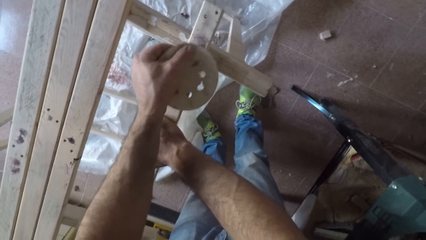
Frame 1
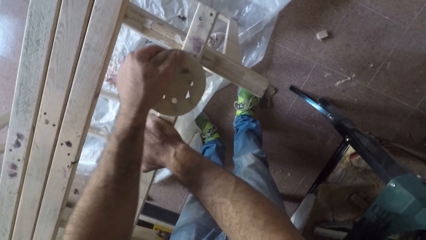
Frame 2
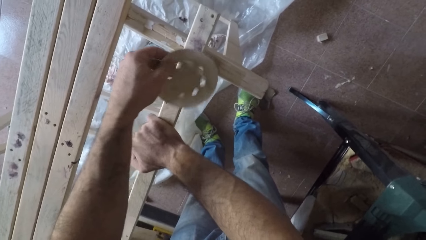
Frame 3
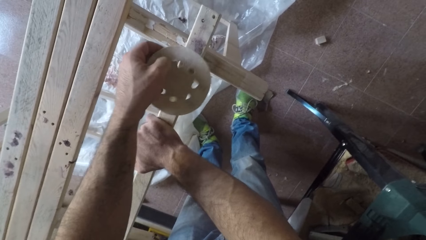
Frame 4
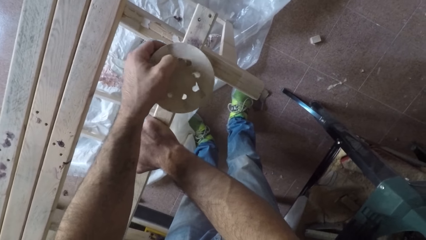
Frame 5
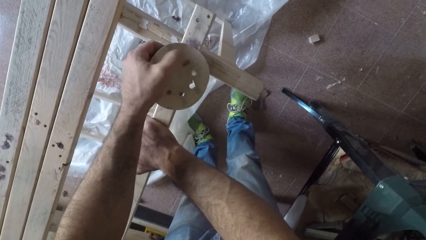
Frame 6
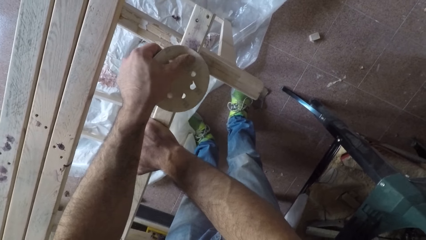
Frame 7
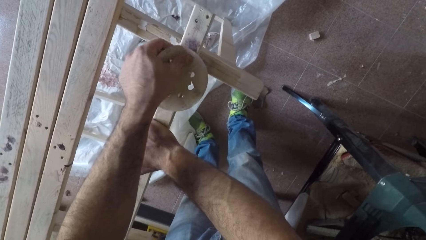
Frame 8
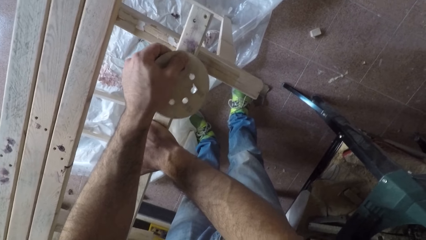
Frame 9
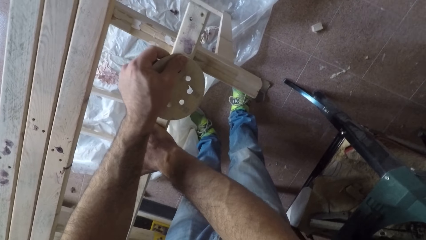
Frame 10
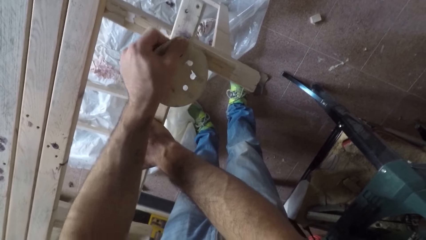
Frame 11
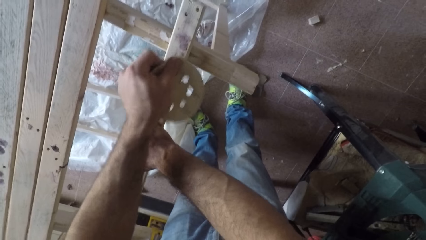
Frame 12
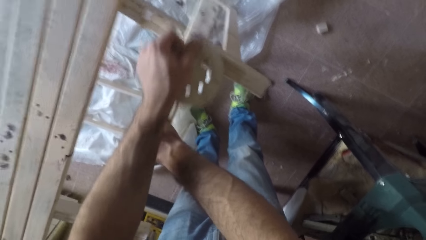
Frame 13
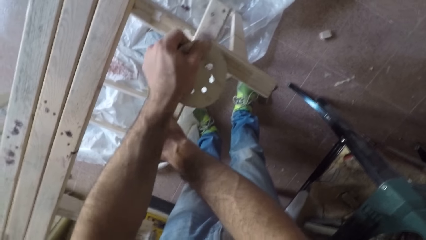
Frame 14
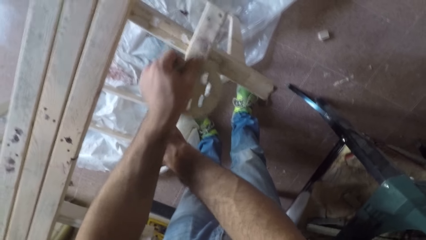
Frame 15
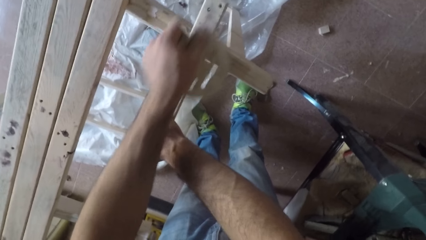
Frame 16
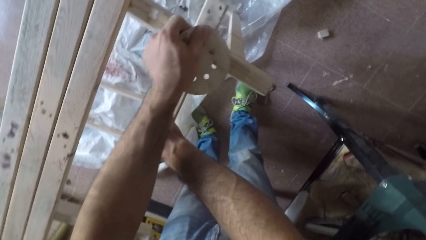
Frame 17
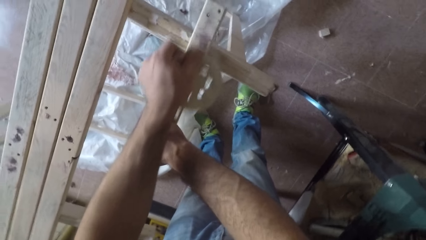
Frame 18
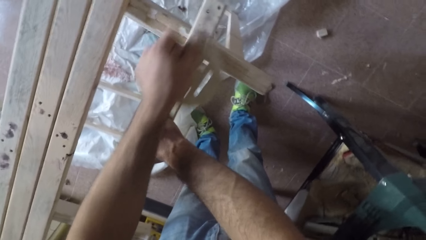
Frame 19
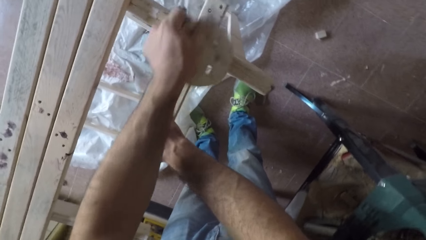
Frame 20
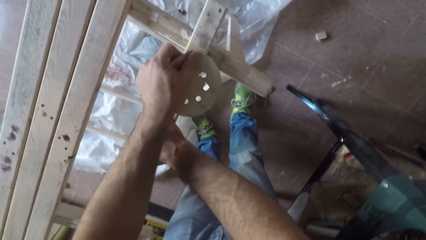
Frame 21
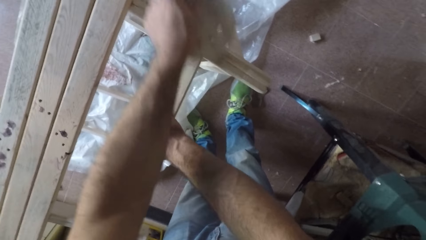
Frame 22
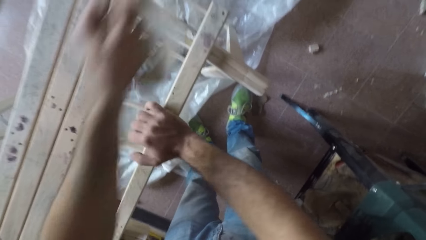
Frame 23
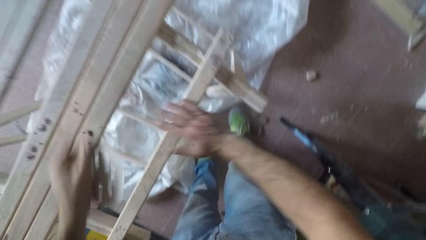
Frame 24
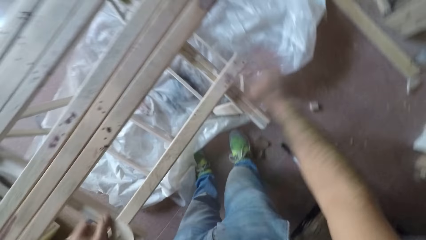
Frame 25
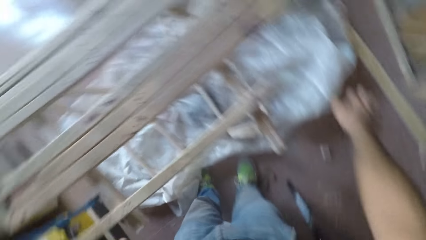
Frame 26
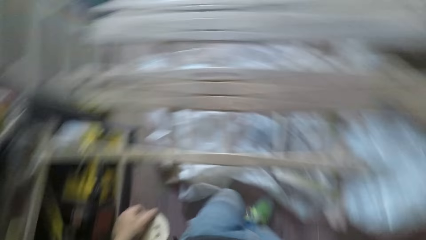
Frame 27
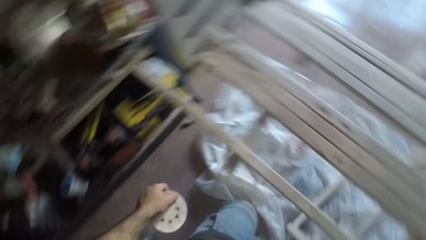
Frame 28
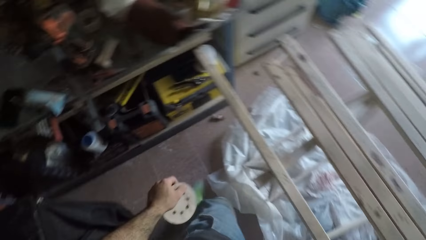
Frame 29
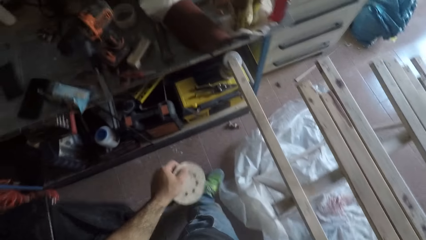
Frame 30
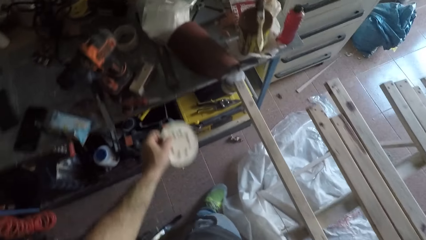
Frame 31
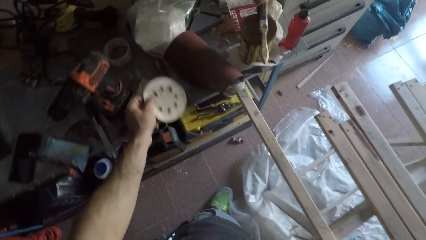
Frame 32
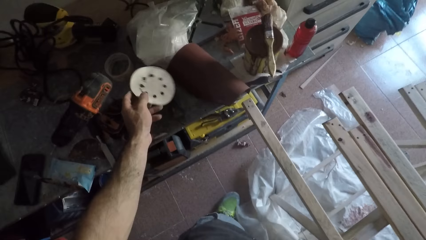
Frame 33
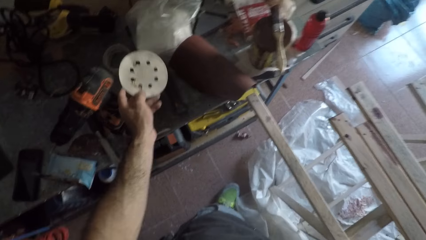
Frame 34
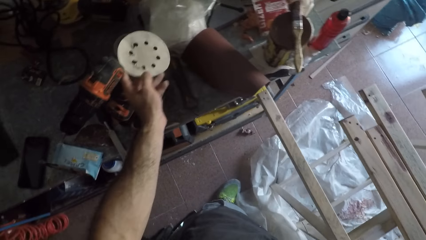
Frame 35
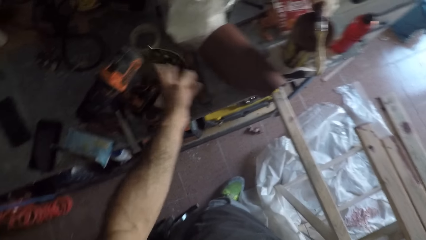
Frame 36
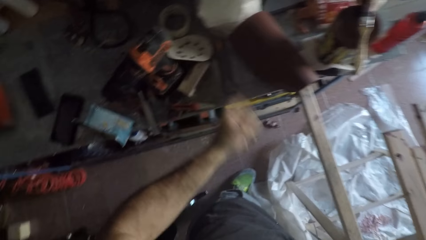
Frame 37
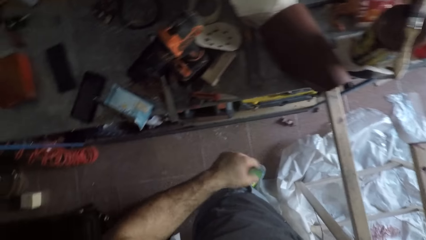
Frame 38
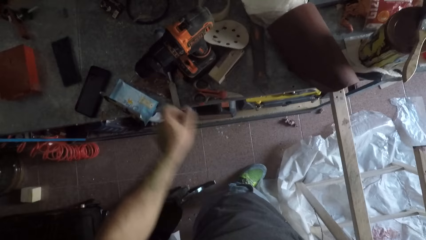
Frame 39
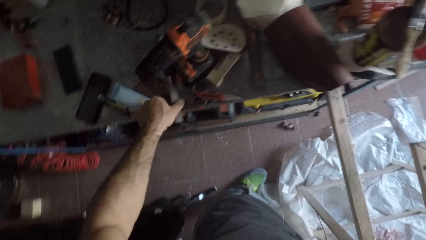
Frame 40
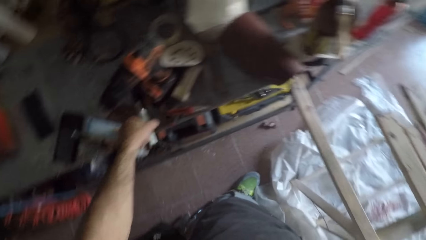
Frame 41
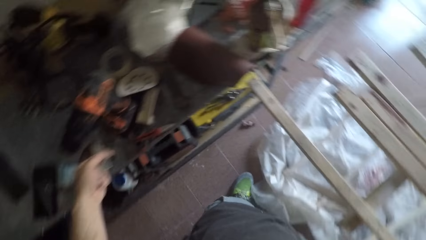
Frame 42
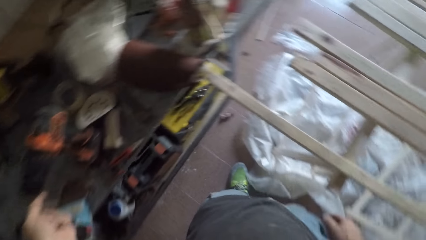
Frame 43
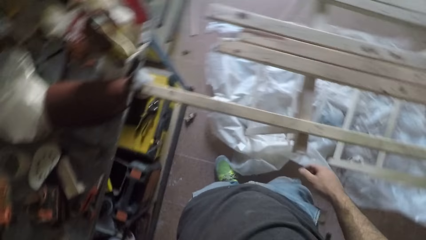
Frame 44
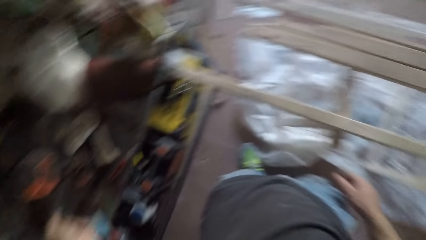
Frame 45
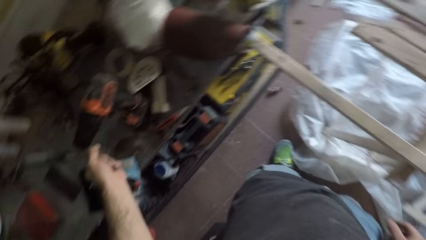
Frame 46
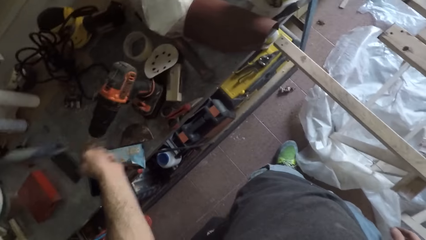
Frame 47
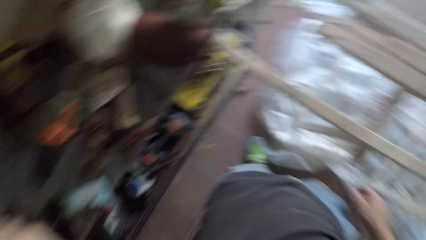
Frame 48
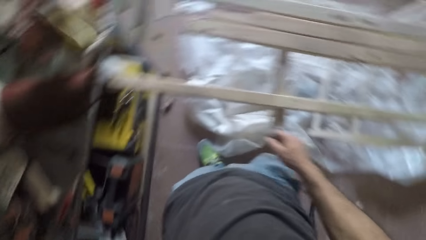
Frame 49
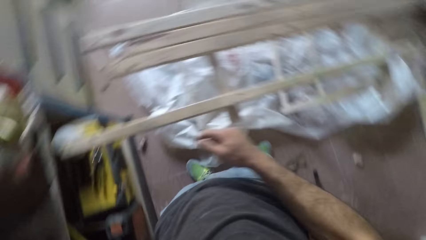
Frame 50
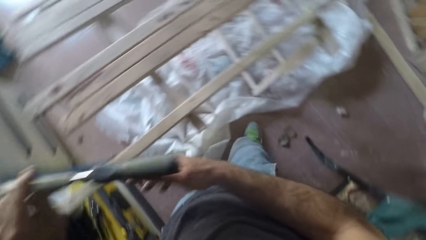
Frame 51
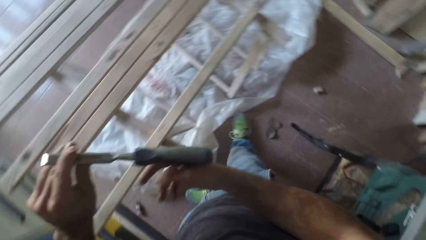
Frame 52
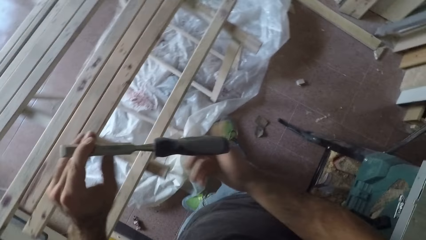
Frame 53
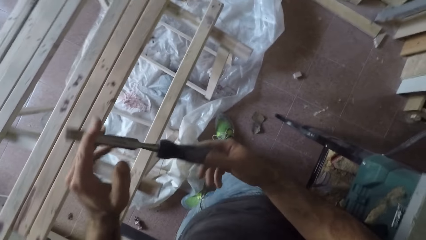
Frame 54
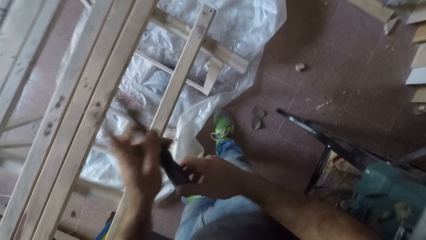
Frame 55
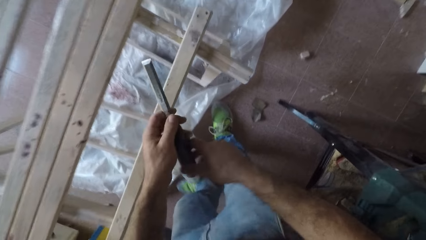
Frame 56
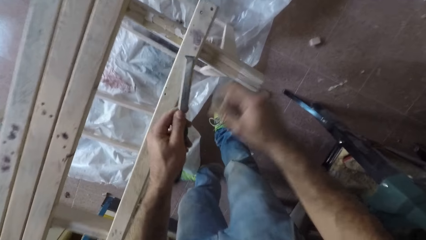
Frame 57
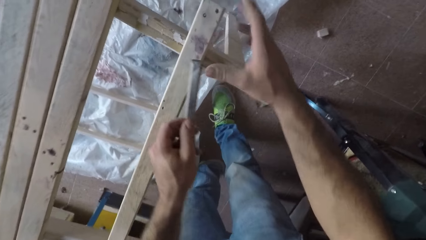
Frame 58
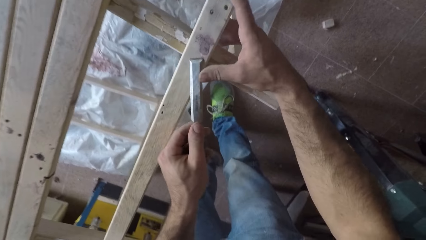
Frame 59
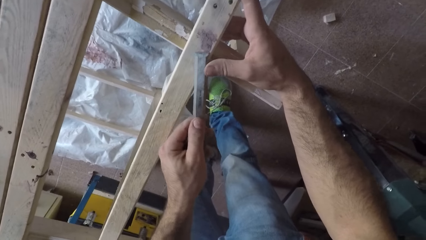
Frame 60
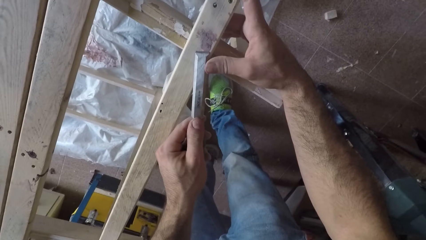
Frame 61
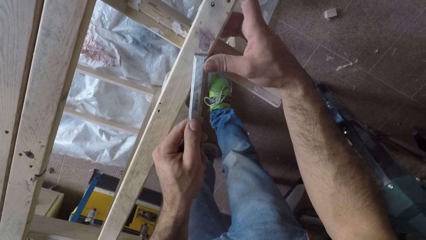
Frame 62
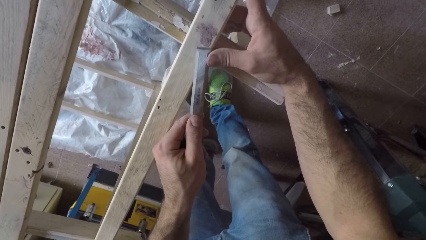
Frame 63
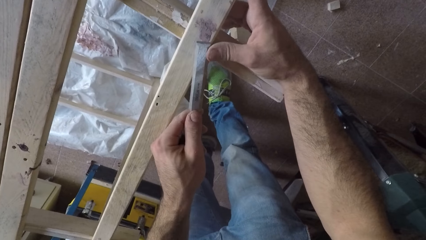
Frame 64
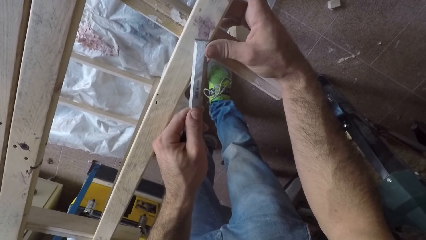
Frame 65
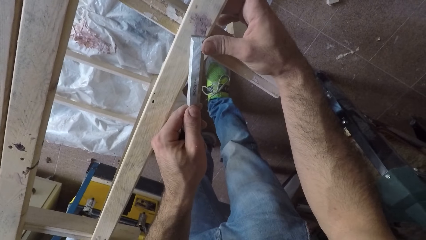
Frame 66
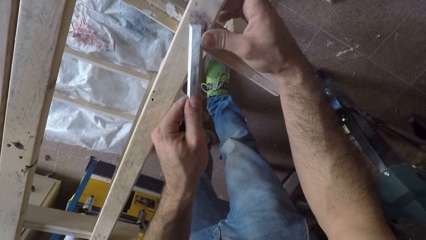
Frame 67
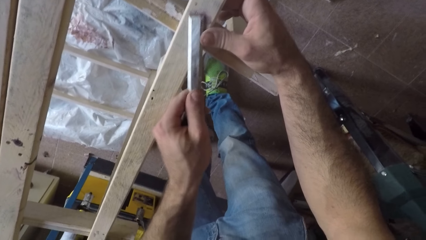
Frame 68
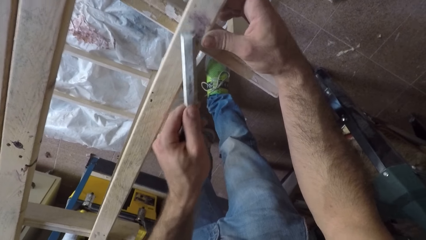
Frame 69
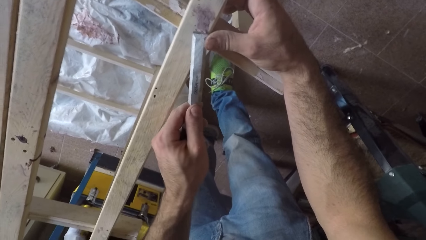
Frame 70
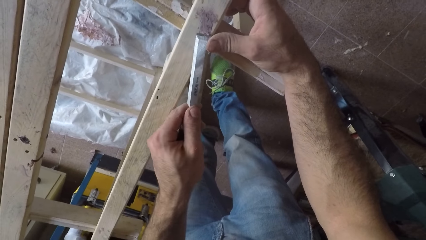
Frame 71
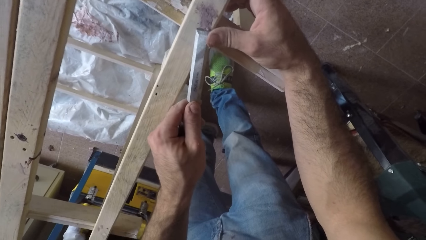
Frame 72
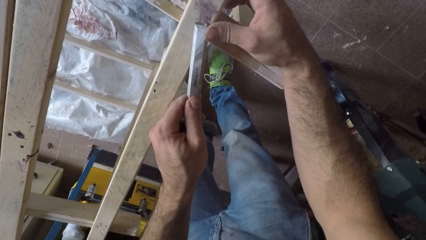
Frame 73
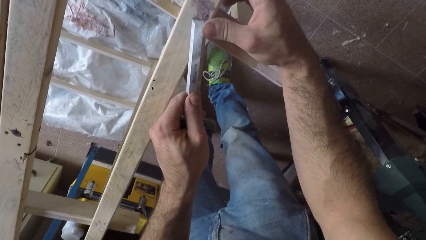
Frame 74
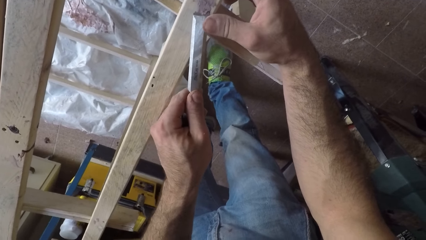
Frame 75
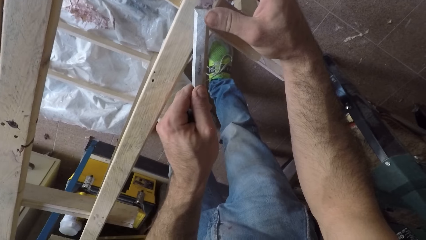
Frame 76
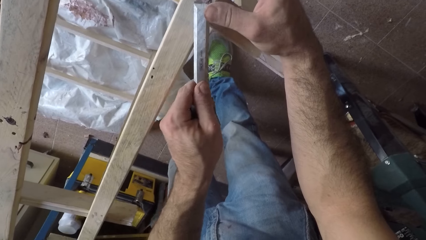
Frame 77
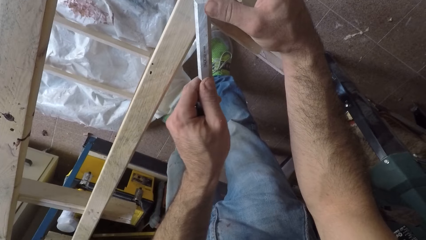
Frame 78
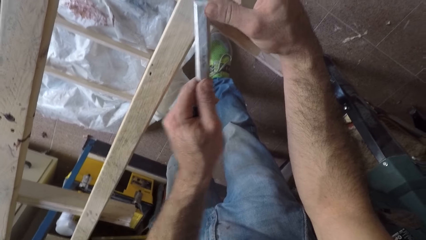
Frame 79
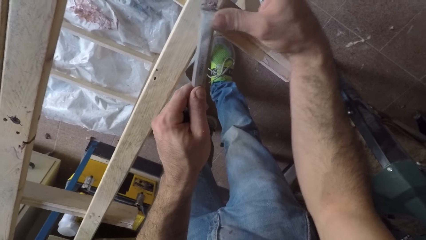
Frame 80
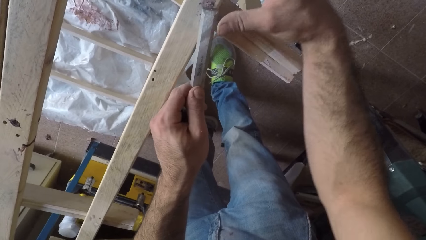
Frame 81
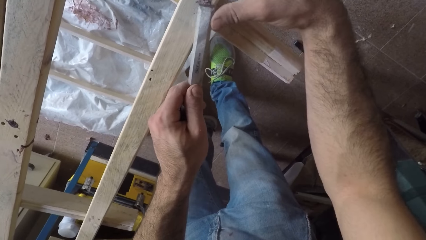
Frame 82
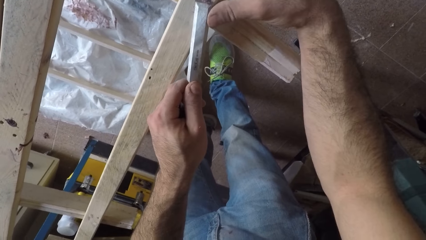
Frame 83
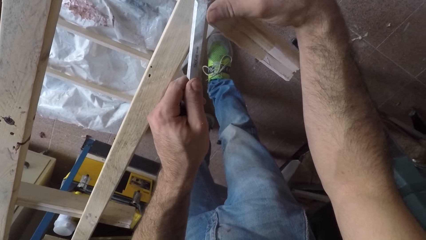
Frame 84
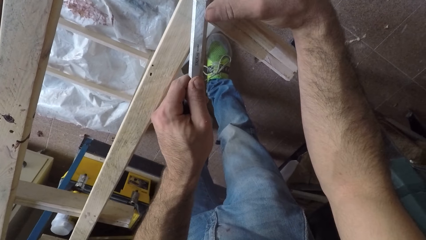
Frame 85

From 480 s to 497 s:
The camera wearer rubs the sandpaper over the wood with his left hand. He removes the sandpaper from the wood. He wipes the plank of wood with his right hand. He drops the sandpaper on the table. He picks up a chisel from the table. He holds the chisel with both hands. He shapes the wood with the chisel.
